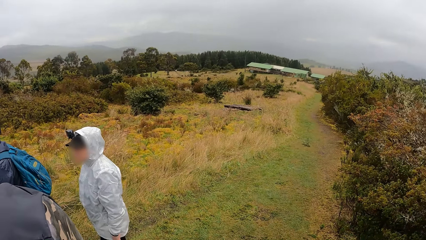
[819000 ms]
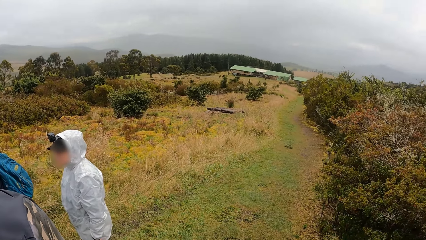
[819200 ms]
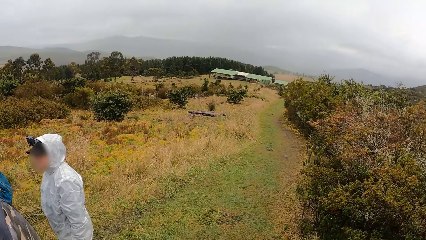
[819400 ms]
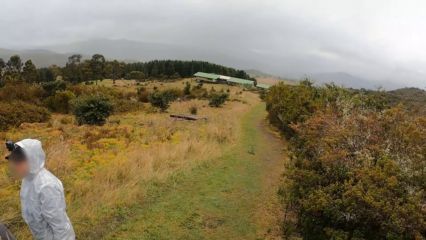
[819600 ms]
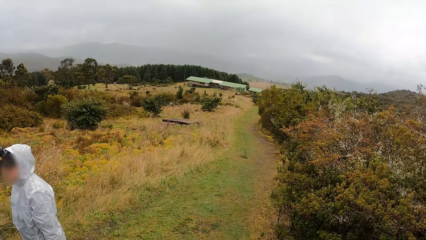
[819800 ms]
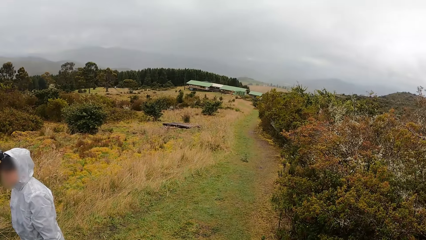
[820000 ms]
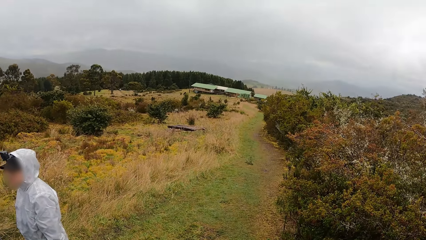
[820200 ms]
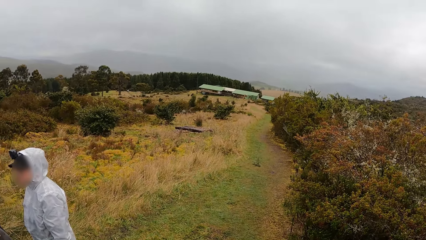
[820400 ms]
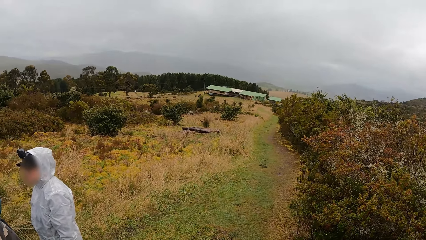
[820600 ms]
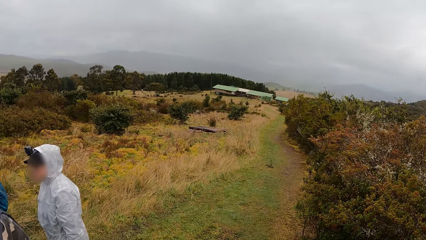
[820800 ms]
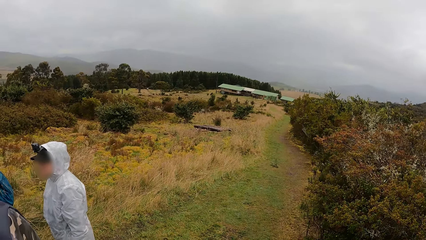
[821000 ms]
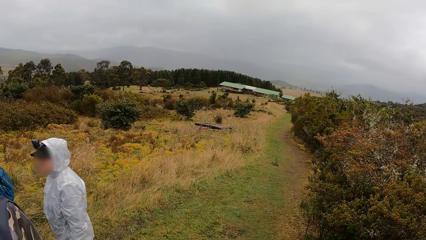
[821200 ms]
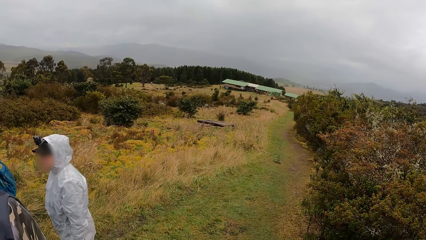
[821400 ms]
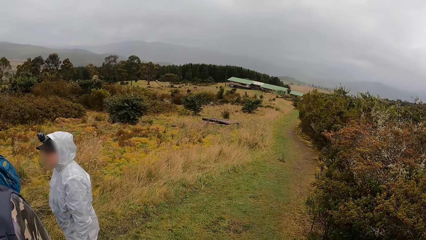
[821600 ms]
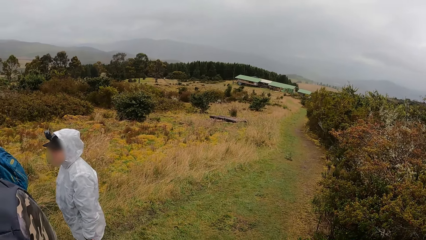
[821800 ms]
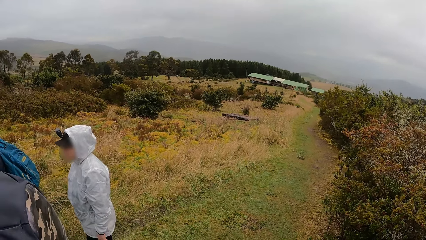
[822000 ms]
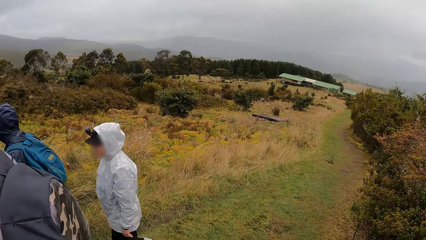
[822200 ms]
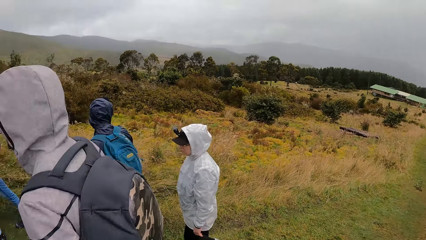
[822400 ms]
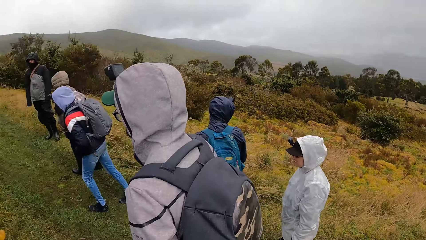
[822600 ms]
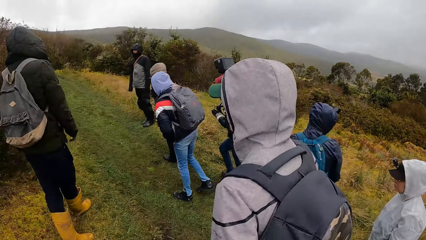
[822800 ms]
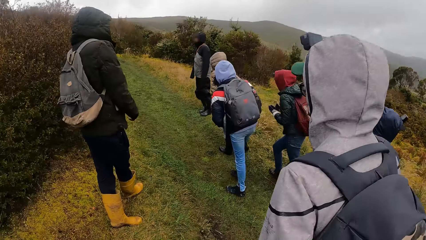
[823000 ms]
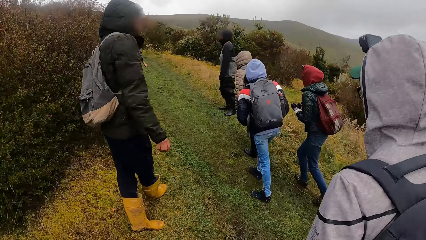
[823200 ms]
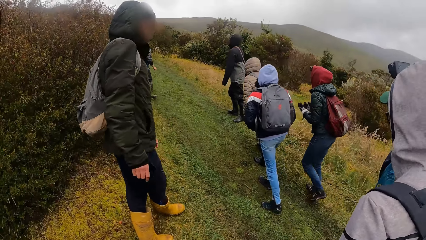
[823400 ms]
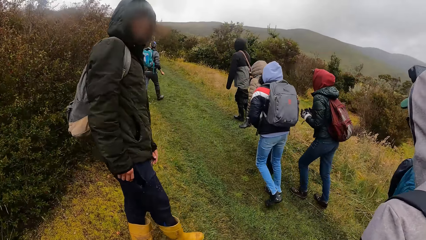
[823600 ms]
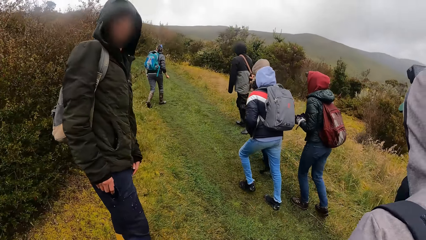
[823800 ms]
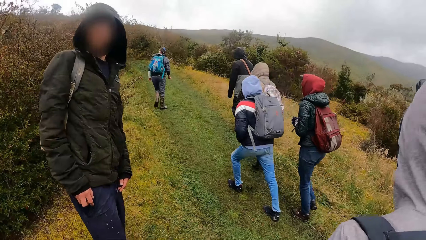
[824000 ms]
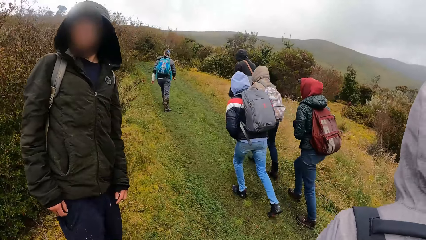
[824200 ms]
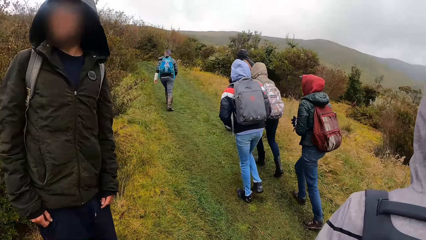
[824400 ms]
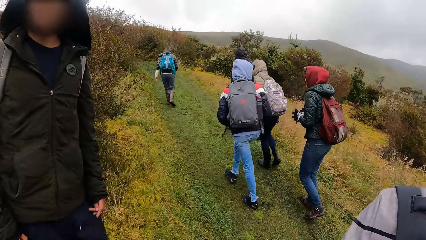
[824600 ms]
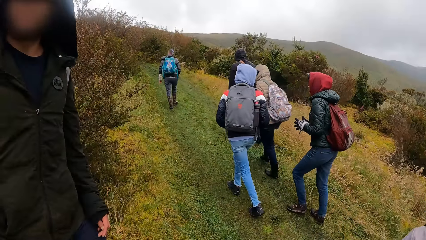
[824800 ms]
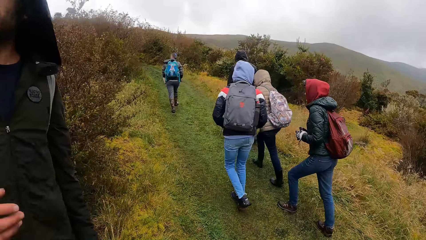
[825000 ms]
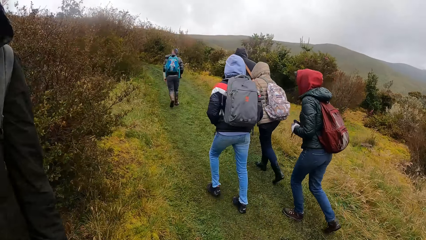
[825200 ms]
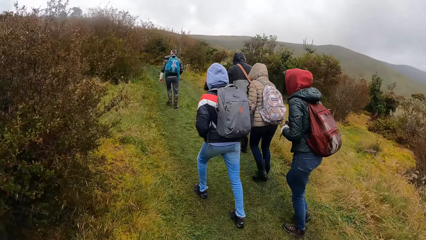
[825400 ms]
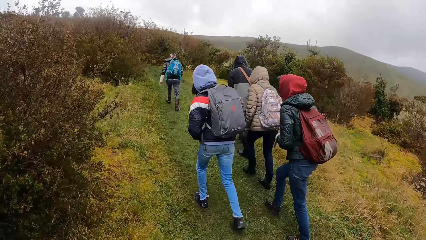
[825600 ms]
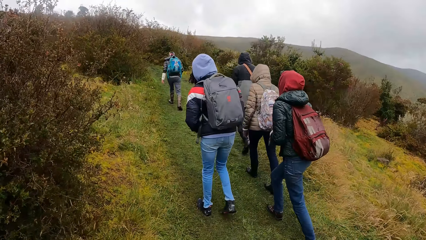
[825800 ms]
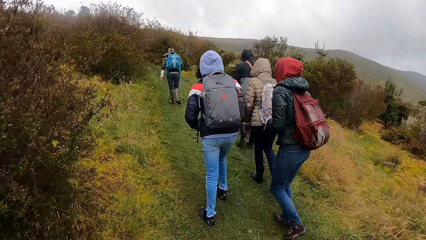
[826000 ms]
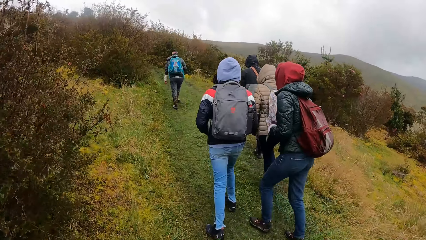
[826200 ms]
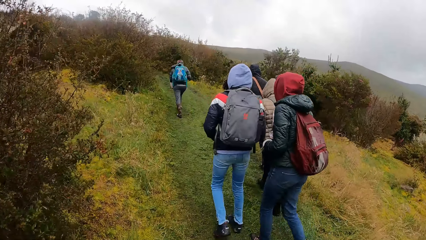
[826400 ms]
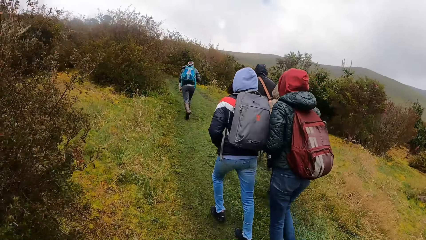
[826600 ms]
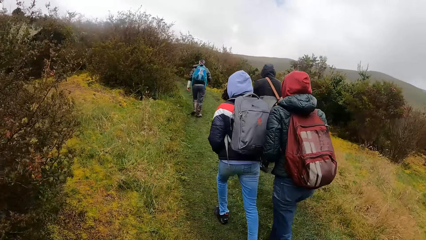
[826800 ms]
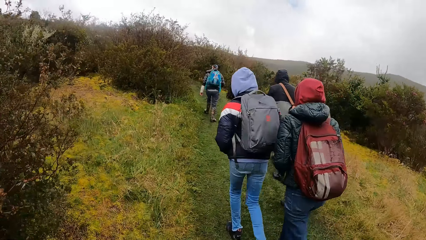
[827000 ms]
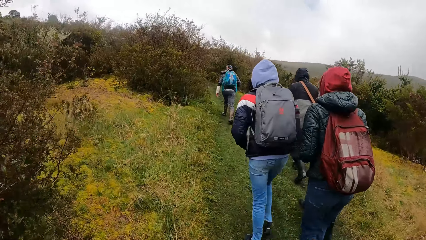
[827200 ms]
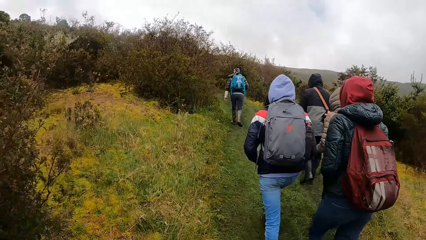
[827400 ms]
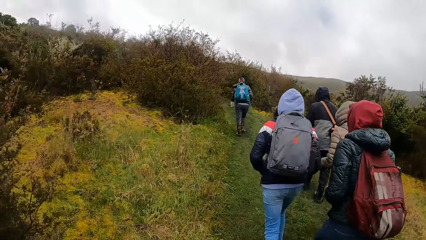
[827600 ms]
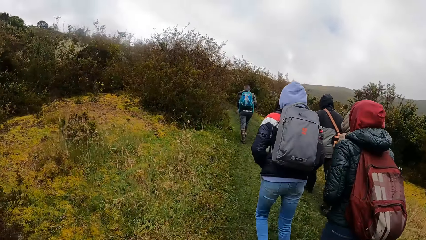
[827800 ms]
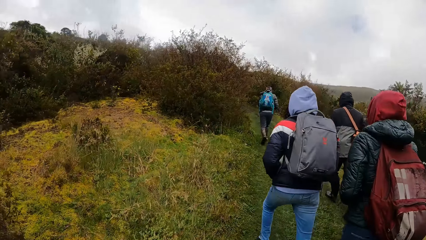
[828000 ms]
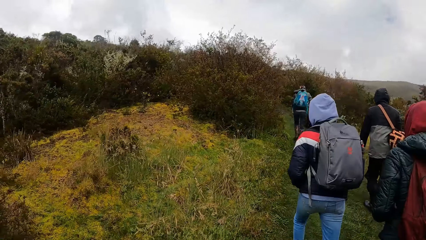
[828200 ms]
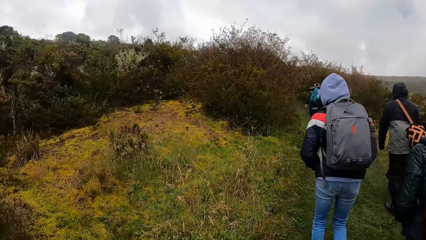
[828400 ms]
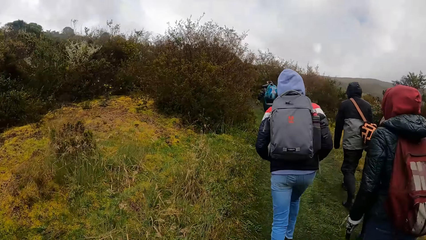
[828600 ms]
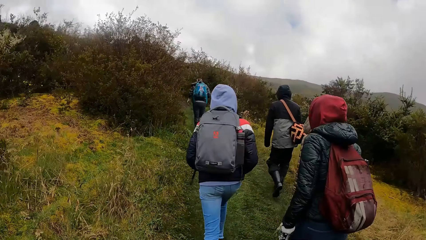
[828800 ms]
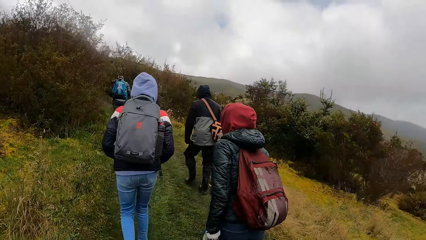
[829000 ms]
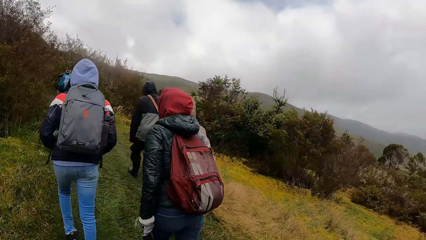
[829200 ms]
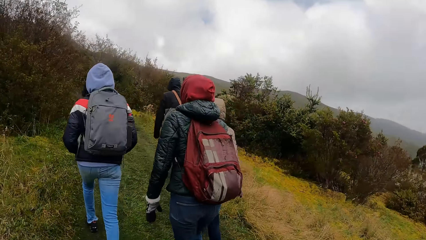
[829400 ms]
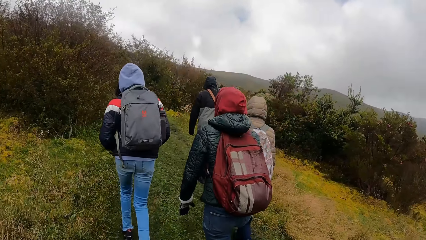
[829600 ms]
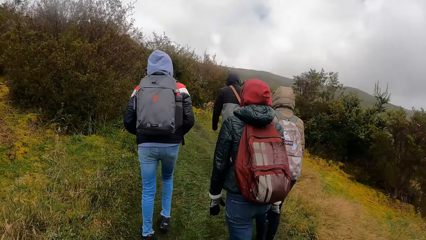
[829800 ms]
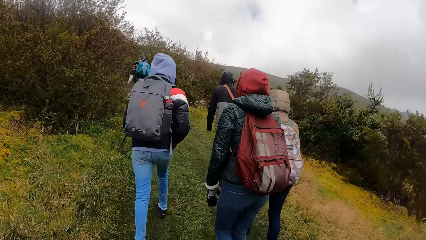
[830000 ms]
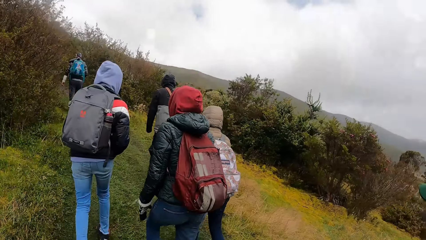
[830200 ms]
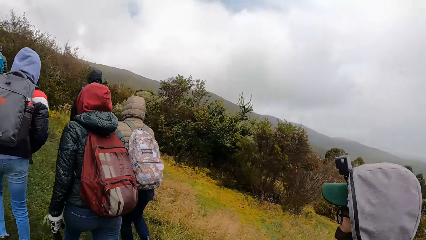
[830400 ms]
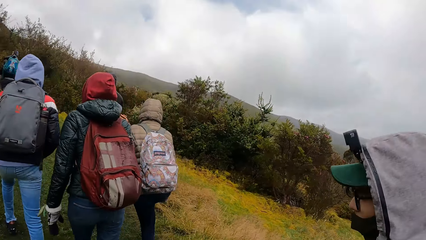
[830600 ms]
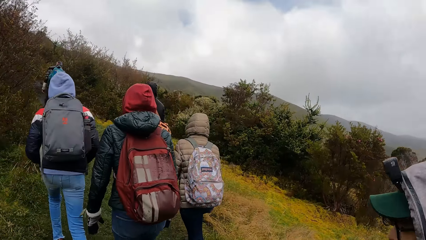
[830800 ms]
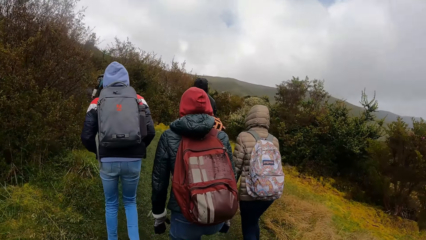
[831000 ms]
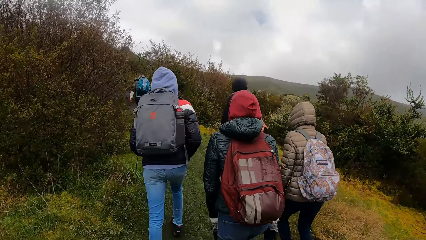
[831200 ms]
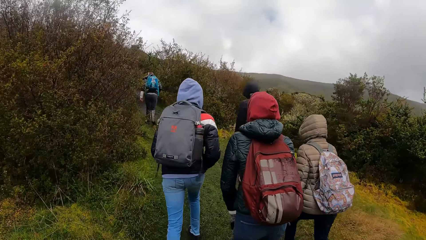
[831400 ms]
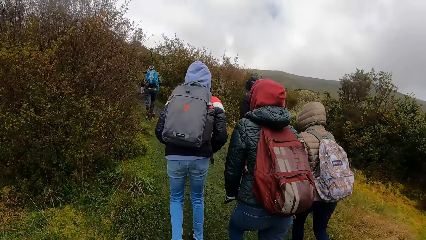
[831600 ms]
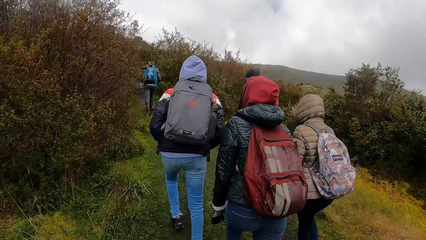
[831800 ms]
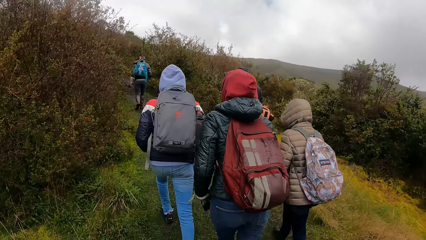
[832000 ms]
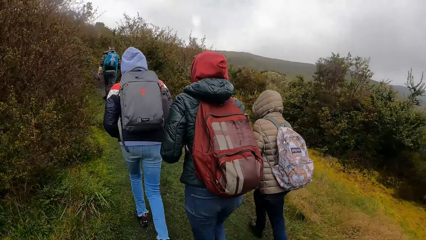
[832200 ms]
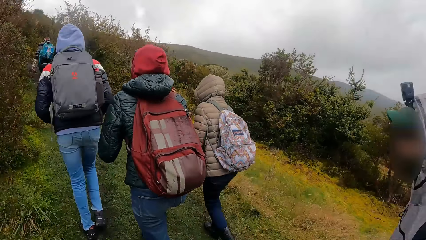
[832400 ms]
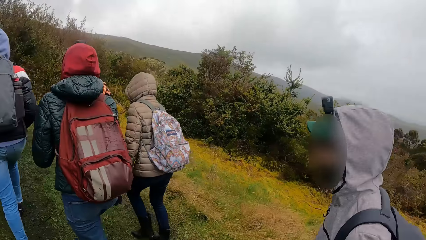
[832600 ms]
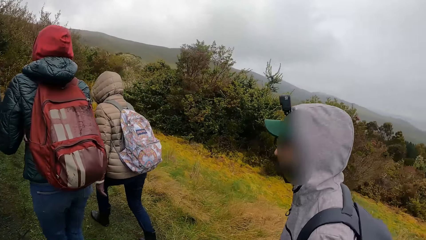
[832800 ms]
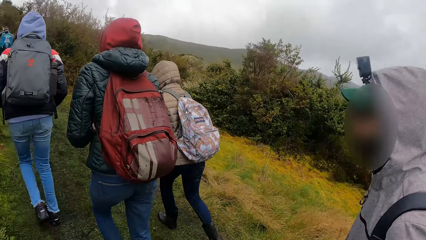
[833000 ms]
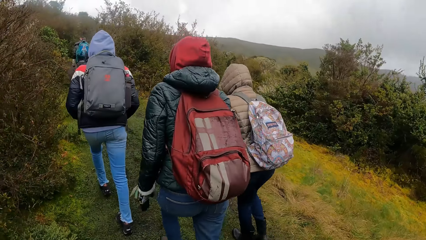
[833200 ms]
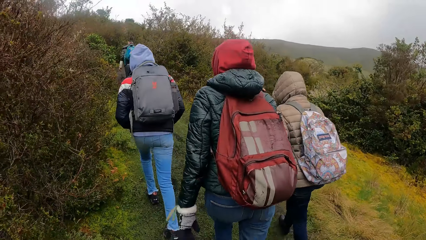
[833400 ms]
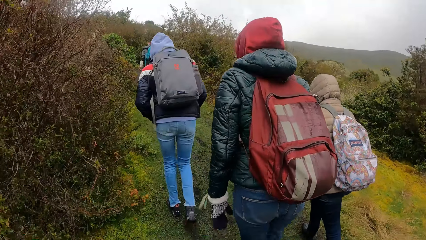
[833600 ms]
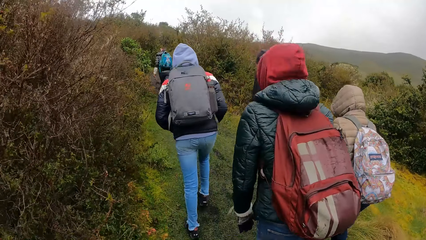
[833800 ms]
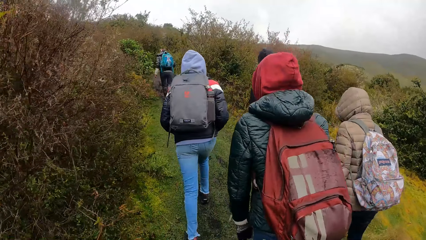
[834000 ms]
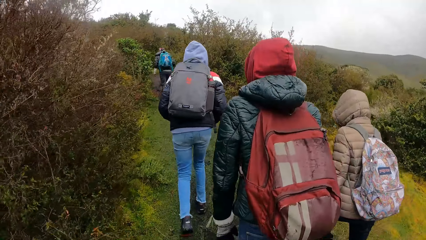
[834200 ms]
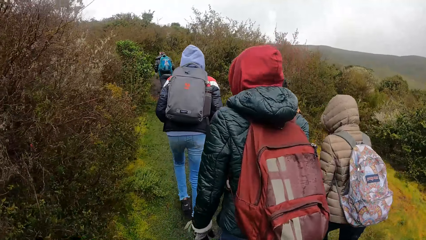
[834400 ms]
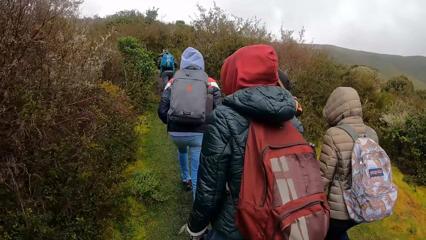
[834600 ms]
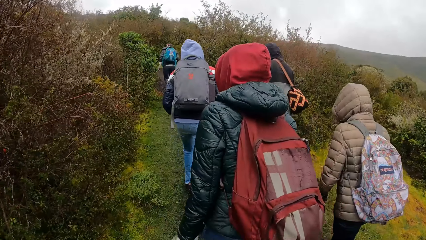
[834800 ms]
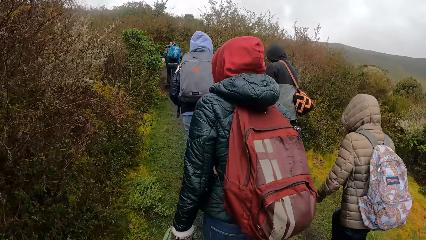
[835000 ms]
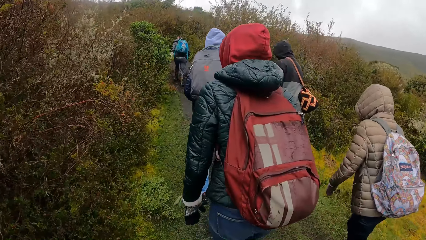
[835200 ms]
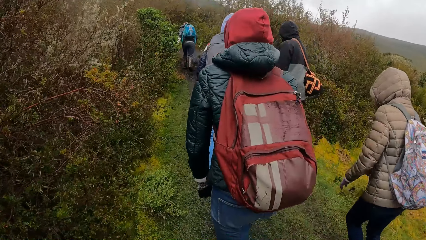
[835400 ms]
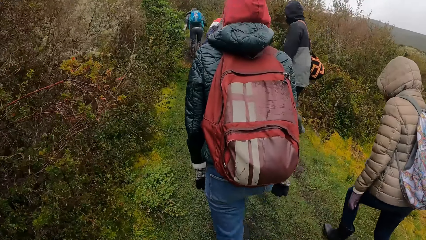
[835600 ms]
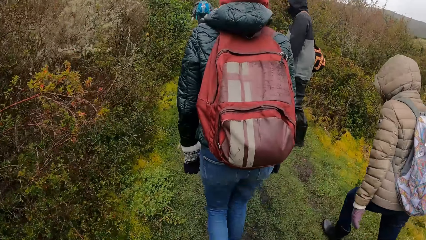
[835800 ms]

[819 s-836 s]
The camera wearer looks around. They walk on a path with a group of people and walk up the pathway.
